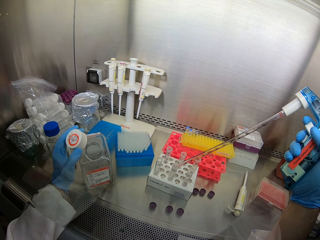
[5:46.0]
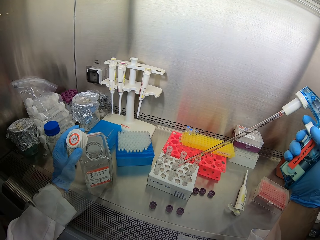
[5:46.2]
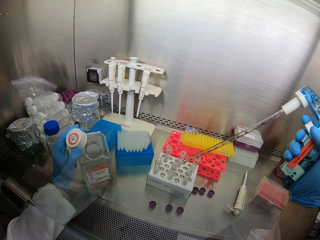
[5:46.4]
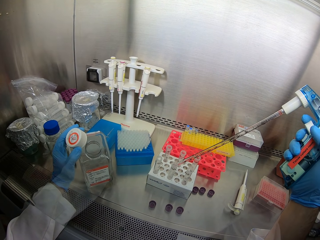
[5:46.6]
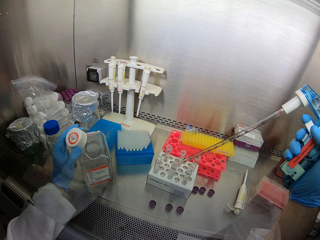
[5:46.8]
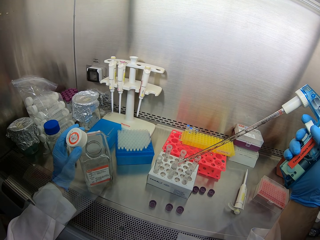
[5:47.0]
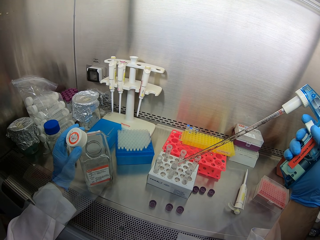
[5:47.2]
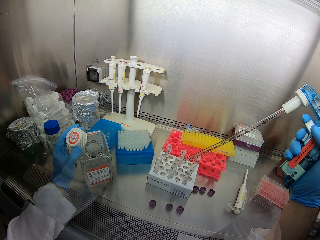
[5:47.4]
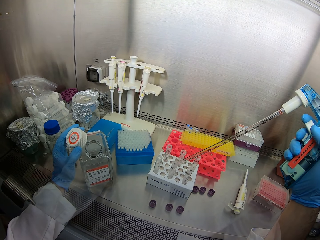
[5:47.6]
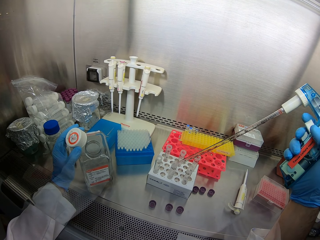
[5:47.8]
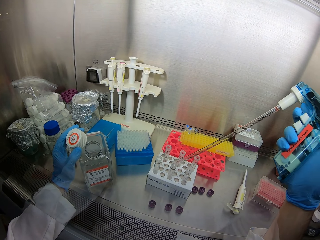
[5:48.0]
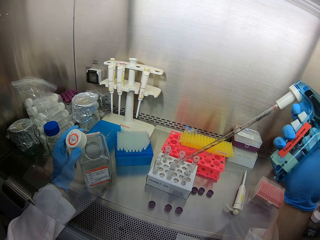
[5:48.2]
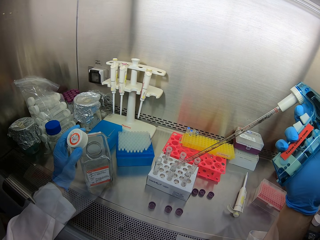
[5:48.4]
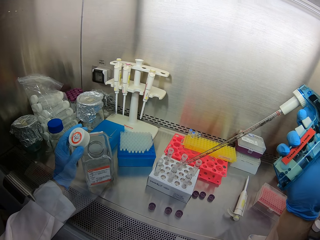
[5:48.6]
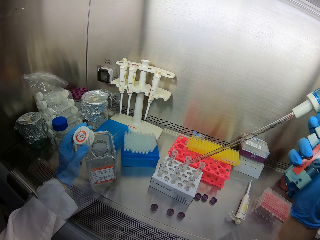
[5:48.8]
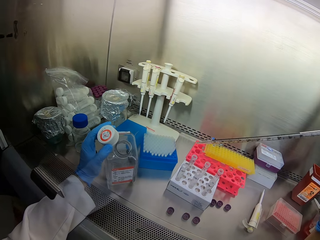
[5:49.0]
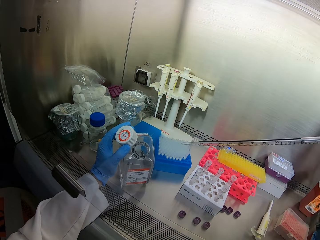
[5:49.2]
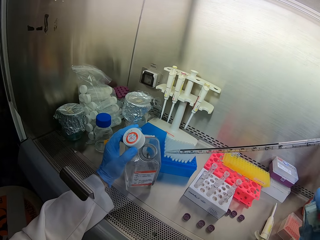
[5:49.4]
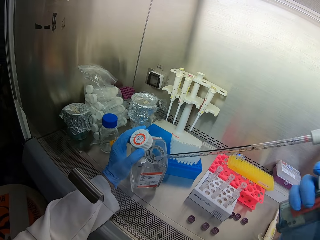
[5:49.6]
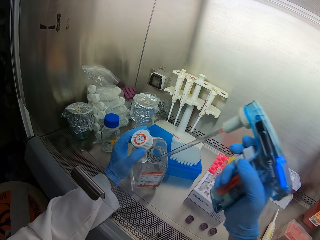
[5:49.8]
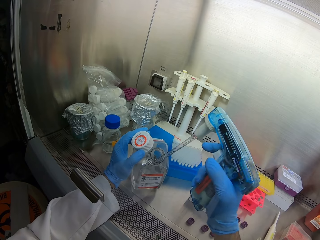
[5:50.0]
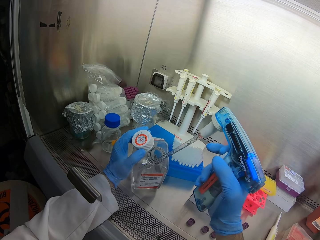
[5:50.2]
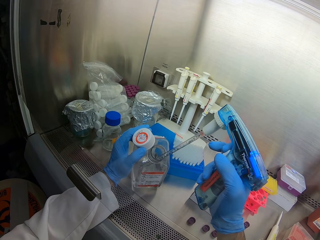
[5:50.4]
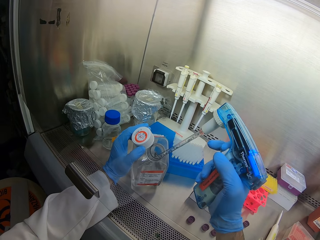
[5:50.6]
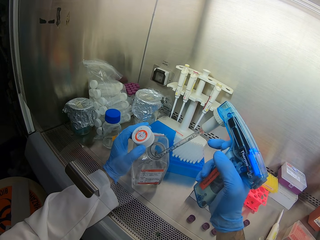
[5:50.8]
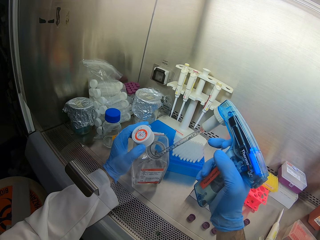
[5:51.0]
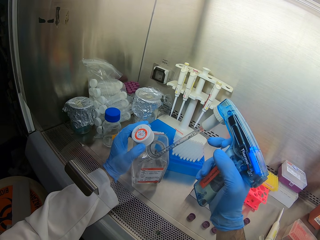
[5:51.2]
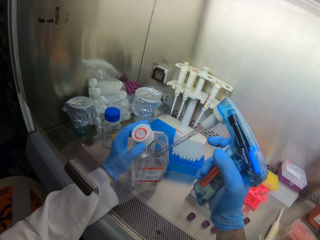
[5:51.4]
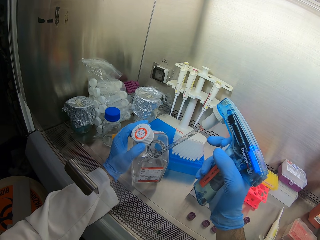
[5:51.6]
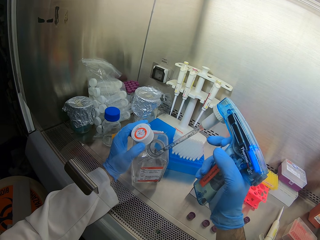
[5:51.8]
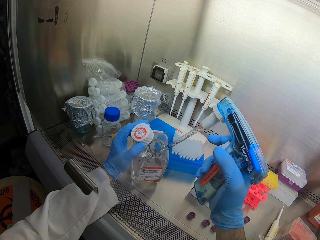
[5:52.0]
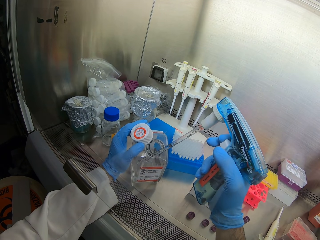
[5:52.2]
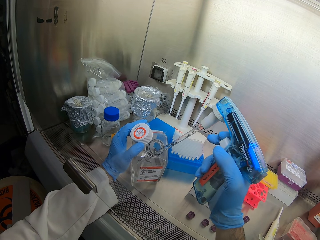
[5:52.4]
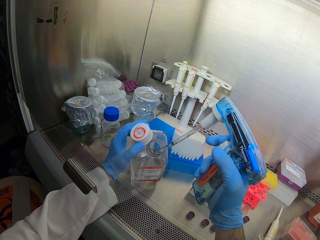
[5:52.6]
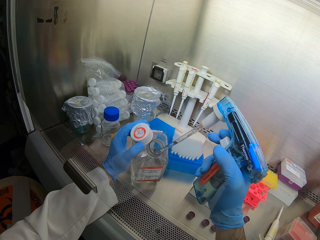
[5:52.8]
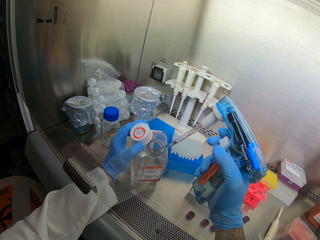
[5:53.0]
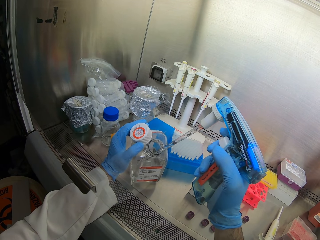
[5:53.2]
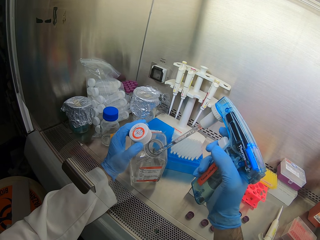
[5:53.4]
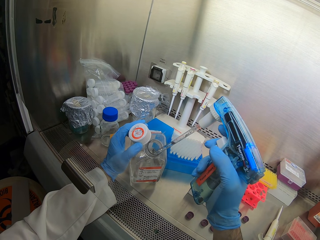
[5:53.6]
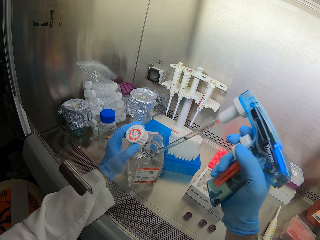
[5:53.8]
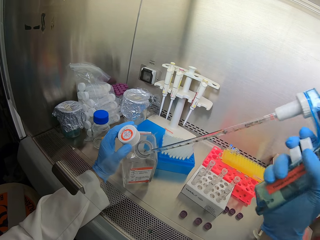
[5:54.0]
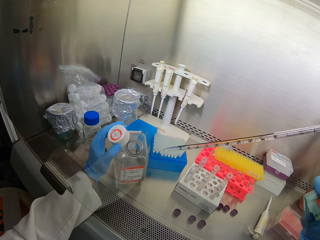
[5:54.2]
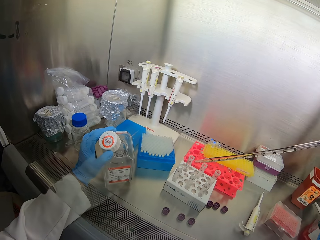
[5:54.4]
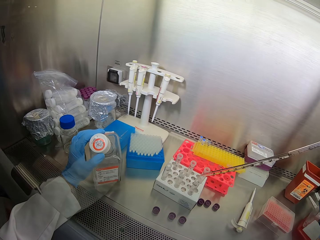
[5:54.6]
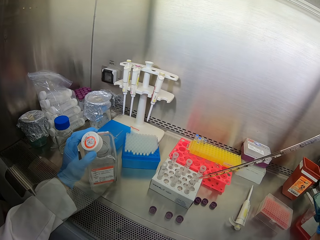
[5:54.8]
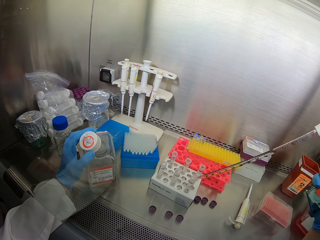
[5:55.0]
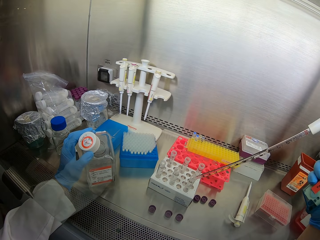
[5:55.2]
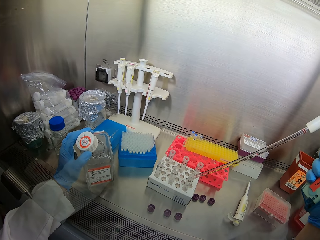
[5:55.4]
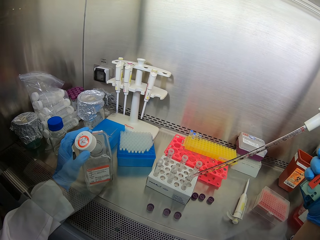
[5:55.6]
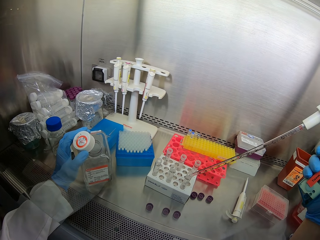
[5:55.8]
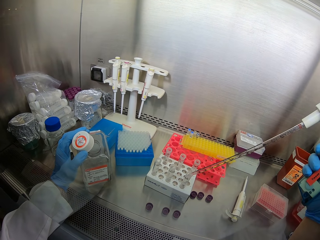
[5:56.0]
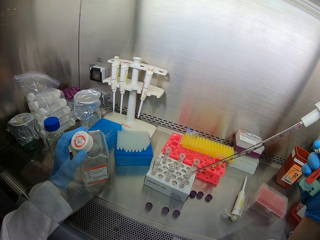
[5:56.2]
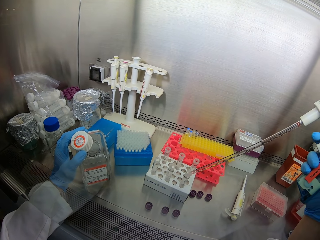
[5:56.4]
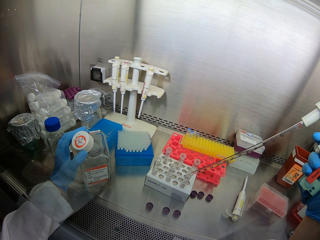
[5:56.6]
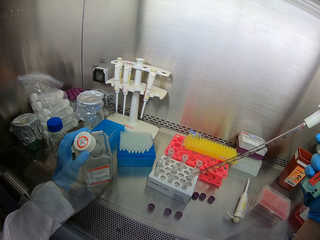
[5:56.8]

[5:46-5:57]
The camera wearer sucks solution from the bottle. They put solution in the test tube.

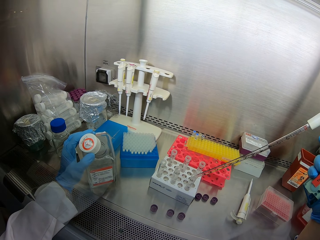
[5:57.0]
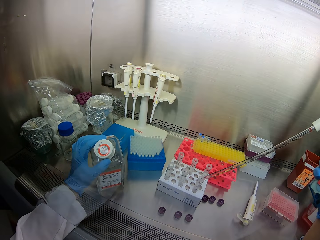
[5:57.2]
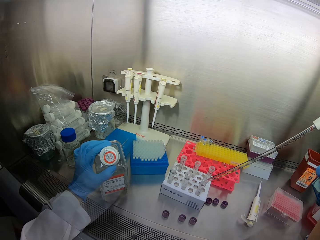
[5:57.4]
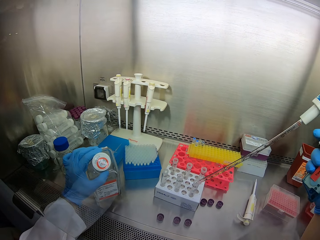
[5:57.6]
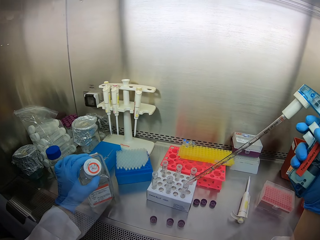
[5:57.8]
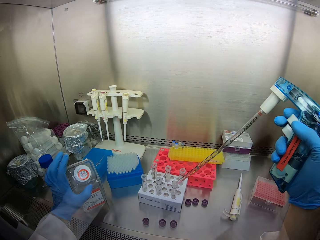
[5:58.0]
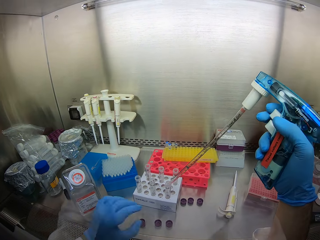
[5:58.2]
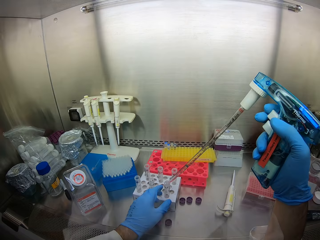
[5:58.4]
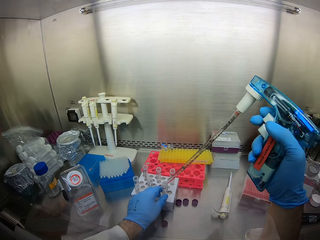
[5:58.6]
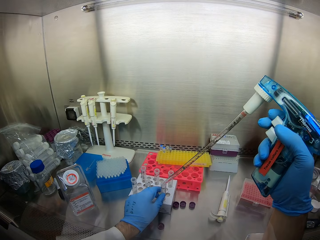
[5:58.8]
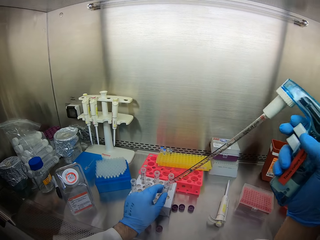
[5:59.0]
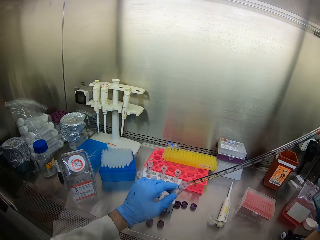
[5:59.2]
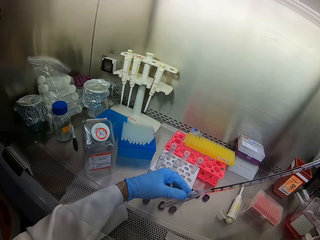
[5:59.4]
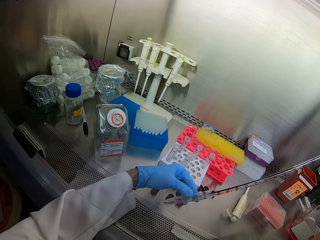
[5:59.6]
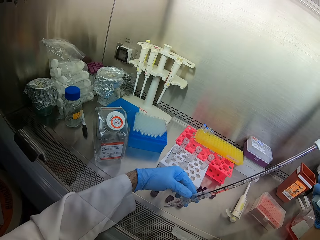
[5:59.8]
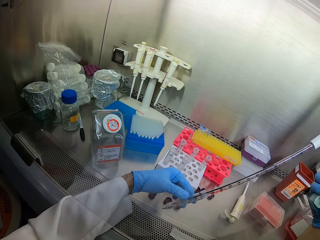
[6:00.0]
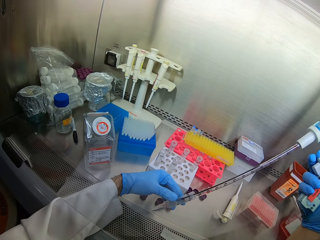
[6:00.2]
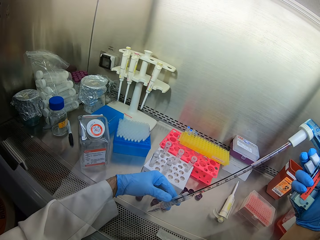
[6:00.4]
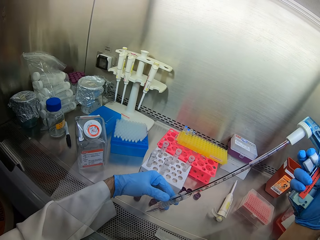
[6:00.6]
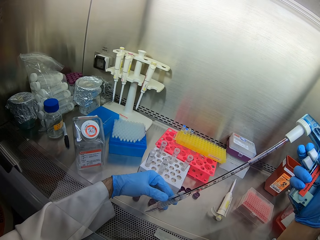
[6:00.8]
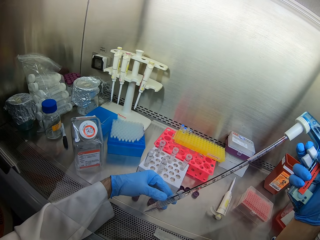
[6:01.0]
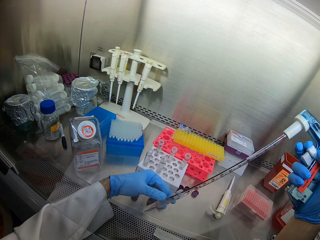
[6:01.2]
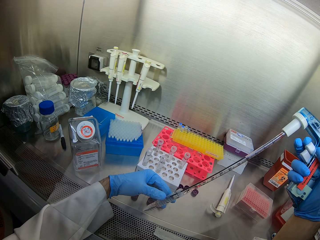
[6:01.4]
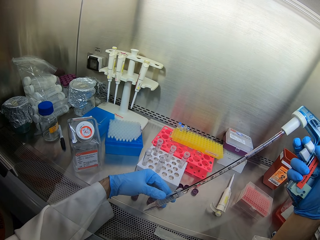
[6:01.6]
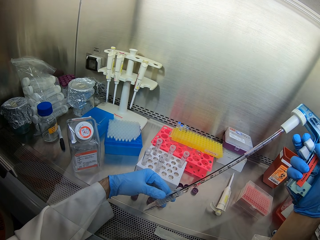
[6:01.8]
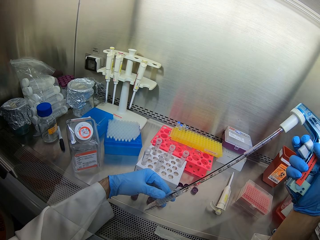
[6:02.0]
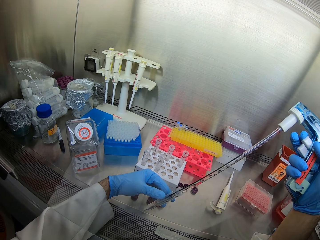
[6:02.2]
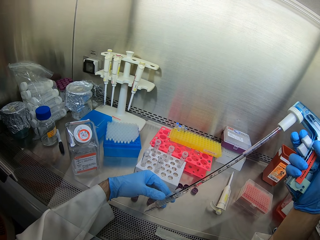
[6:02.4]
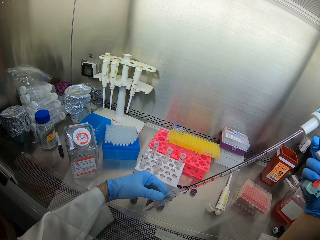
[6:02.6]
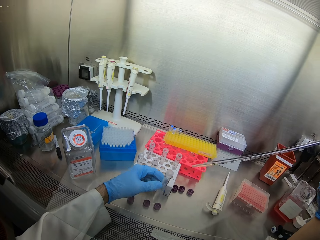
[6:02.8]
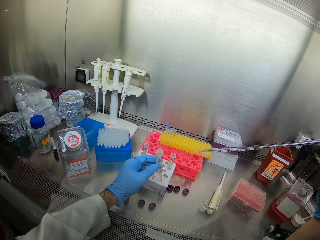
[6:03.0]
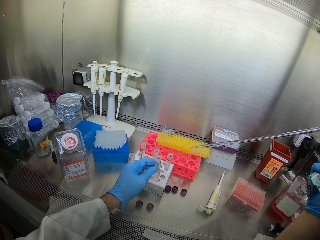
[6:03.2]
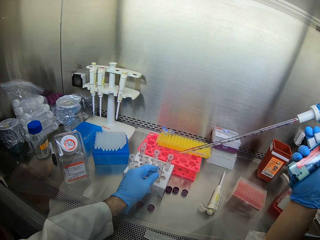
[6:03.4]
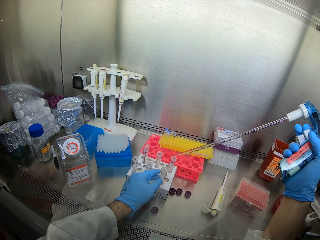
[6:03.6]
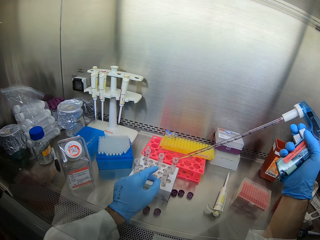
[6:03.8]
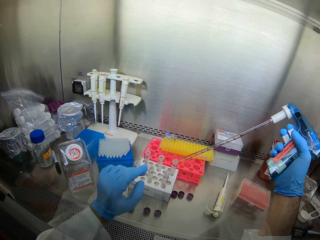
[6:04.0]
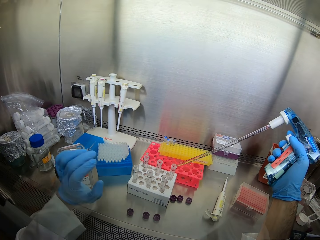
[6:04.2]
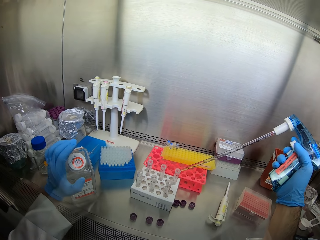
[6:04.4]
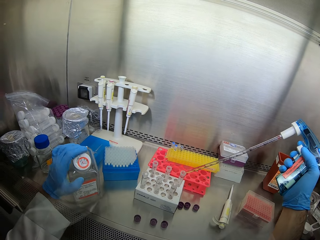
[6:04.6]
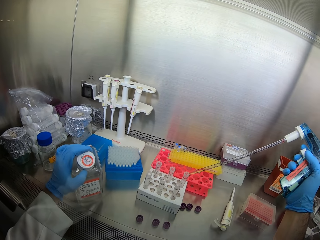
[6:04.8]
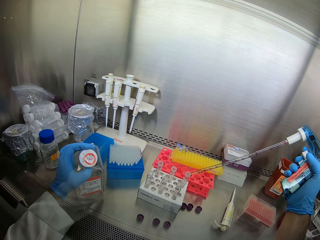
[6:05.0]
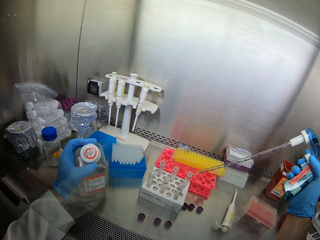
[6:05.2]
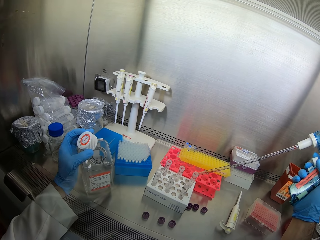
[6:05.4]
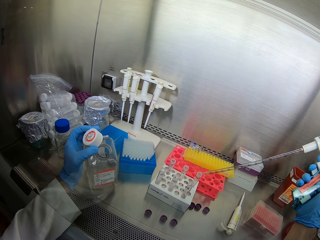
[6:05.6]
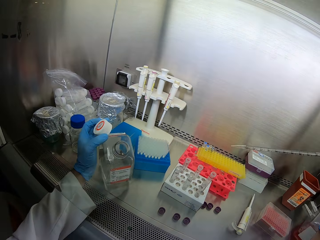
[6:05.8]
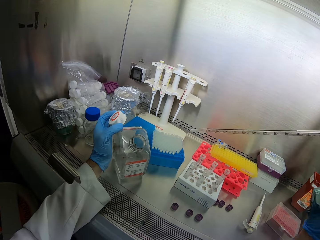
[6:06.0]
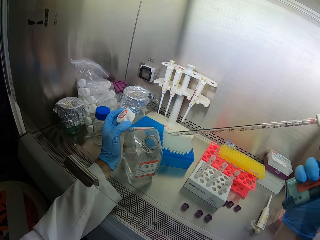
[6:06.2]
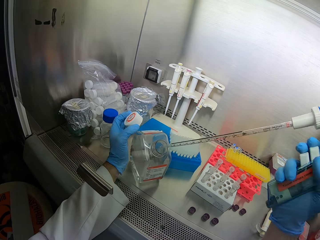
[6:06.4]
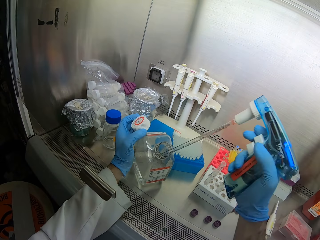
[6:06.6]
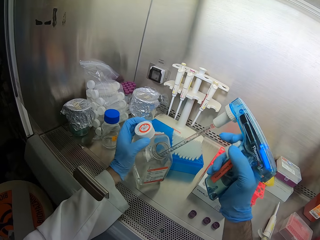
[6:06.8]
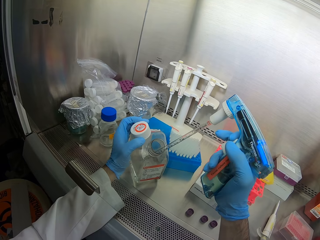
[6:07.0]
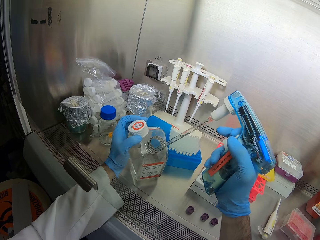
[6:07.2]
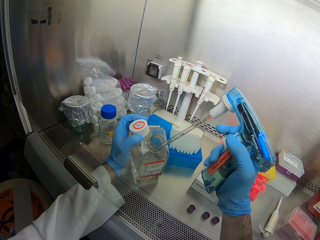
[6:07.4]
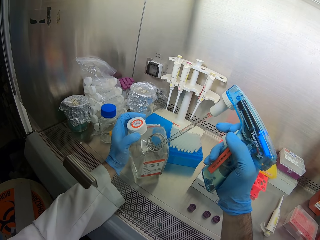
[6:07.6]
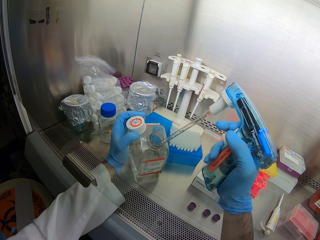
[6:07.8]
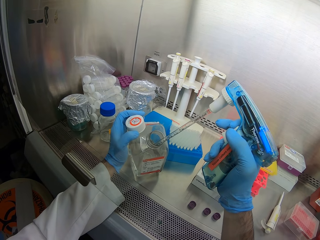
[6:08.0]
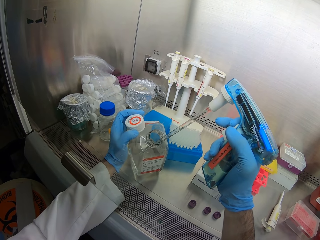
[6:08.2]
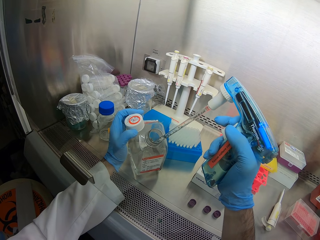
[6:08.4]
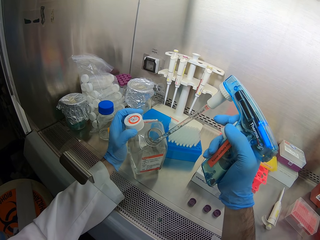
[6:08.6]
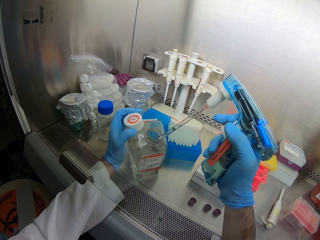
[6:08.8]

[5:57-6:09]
The camera wearer places the bottle top on the bottle. They pick a test tube from the rack. They hold the test tube. They put solution in the test tube. They place the test tube in the rack. They lift the bottle top. They put solution in the test tube. They suck solution from the bottle.
